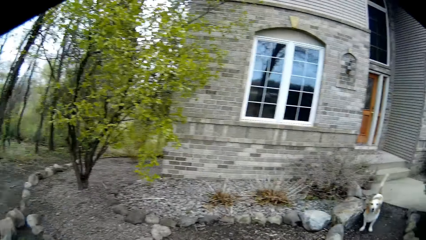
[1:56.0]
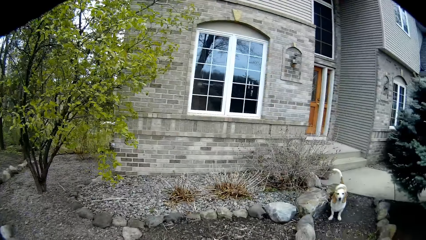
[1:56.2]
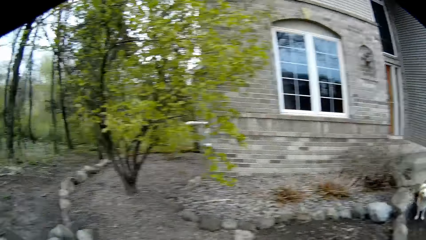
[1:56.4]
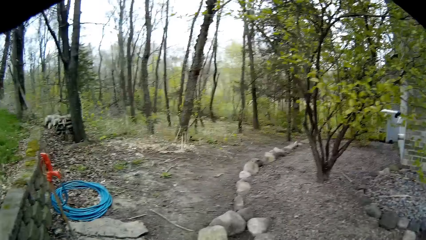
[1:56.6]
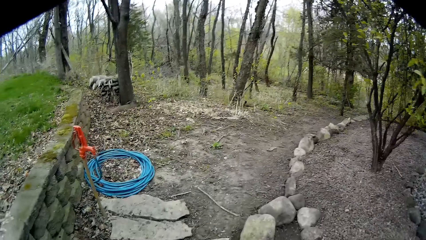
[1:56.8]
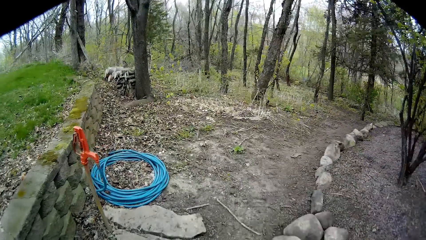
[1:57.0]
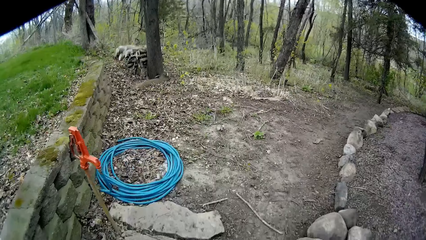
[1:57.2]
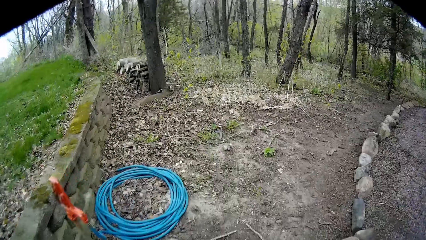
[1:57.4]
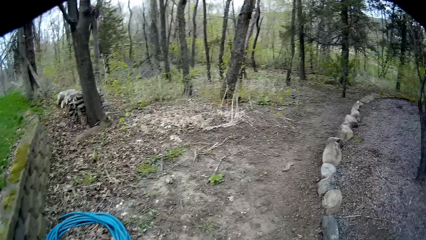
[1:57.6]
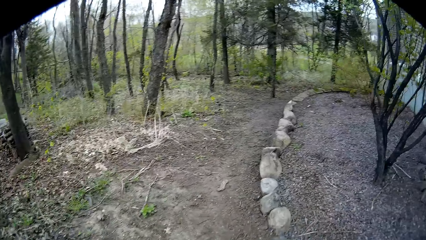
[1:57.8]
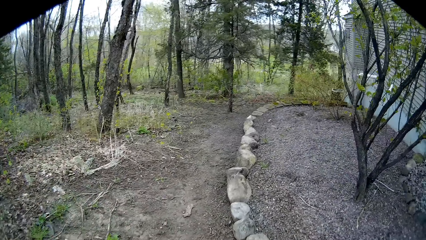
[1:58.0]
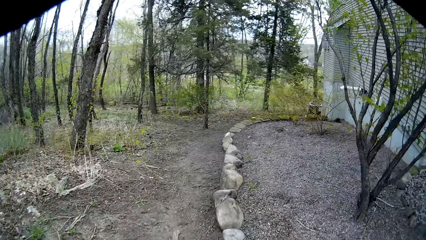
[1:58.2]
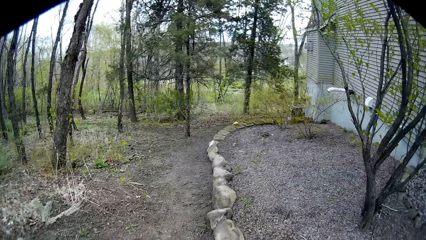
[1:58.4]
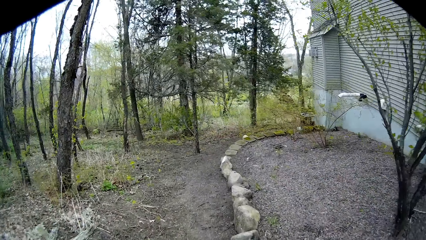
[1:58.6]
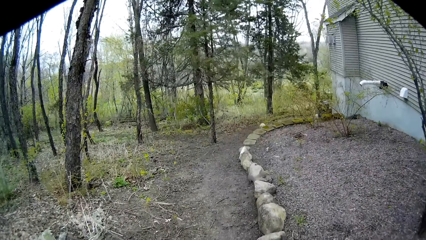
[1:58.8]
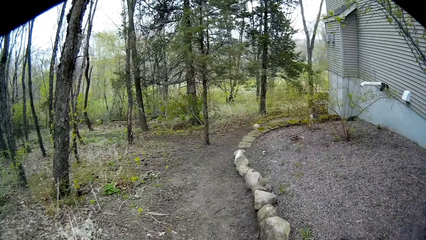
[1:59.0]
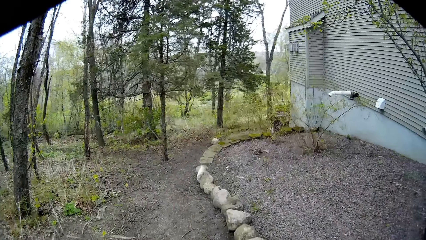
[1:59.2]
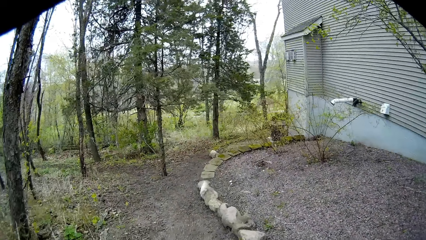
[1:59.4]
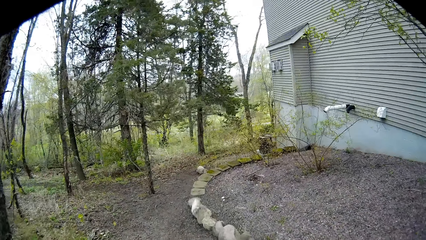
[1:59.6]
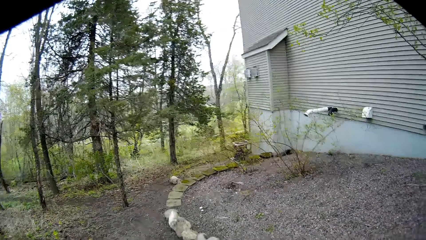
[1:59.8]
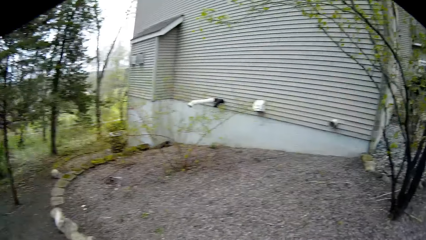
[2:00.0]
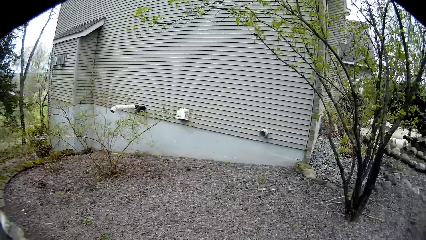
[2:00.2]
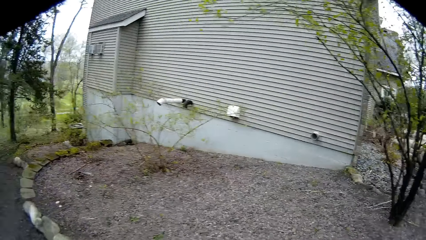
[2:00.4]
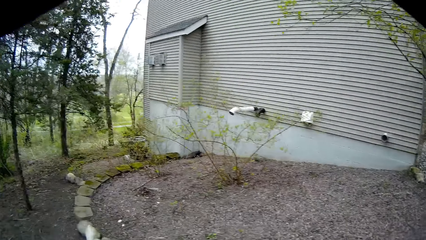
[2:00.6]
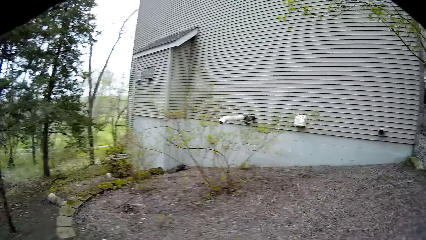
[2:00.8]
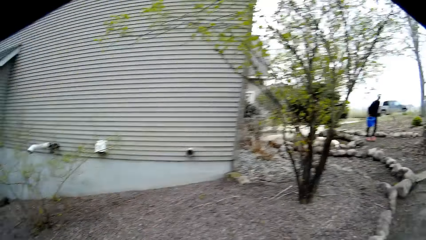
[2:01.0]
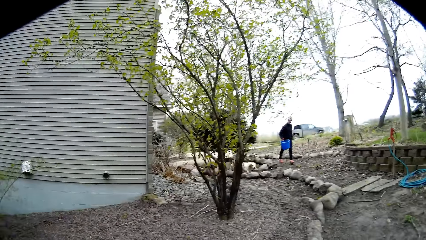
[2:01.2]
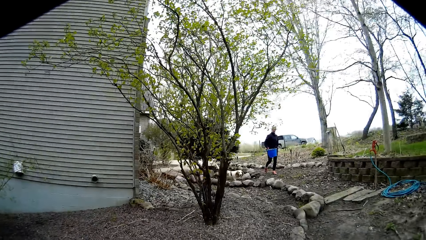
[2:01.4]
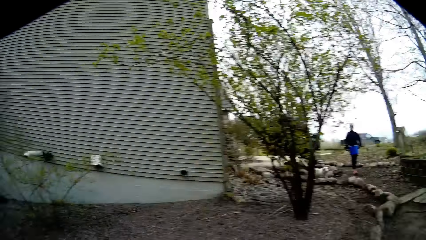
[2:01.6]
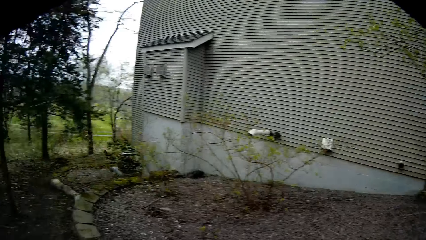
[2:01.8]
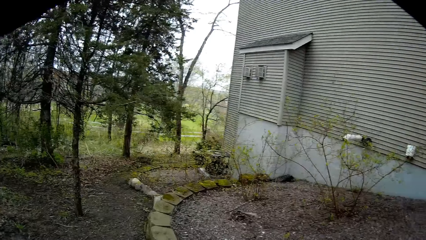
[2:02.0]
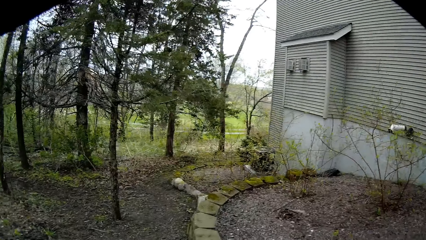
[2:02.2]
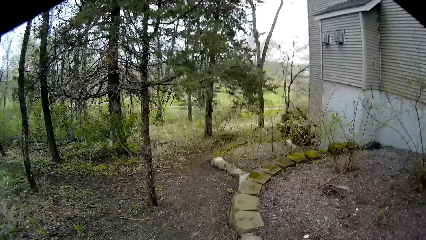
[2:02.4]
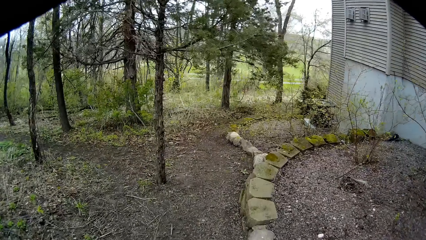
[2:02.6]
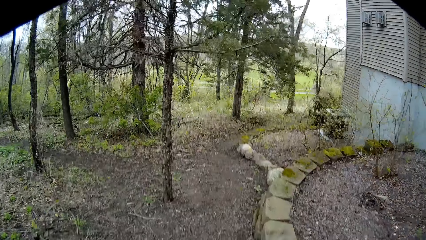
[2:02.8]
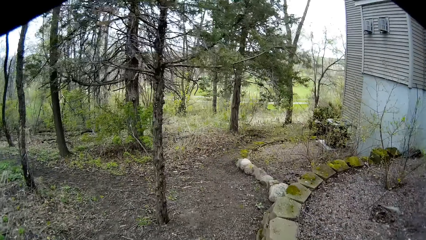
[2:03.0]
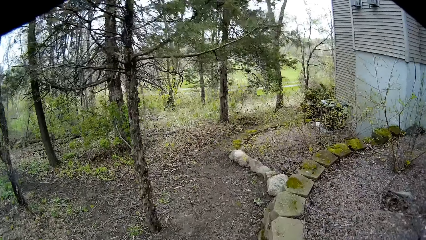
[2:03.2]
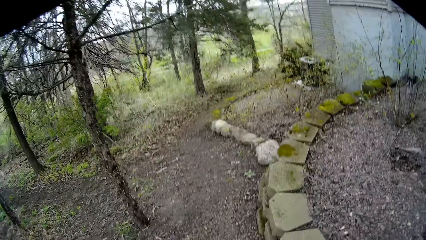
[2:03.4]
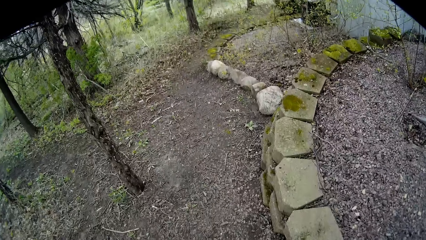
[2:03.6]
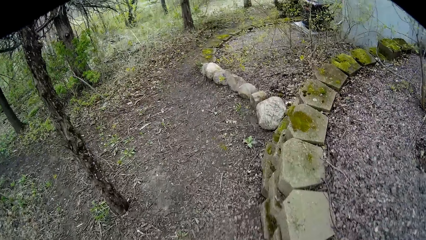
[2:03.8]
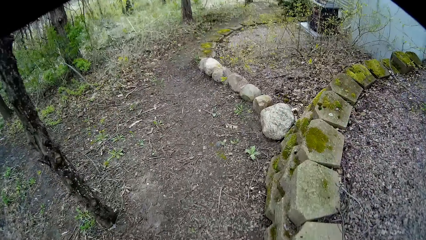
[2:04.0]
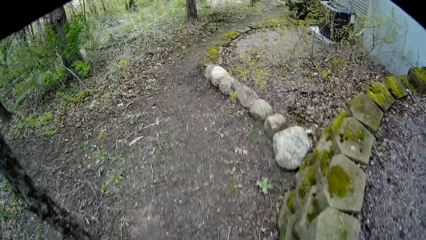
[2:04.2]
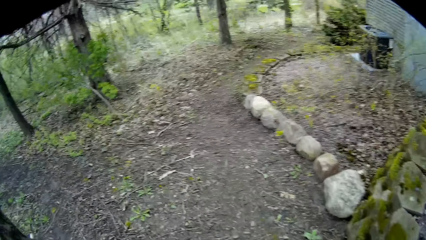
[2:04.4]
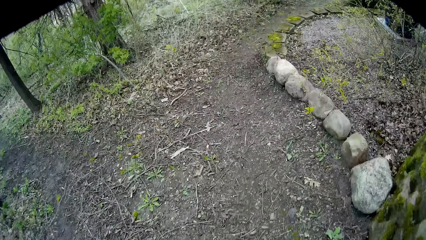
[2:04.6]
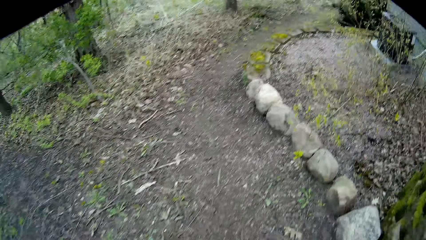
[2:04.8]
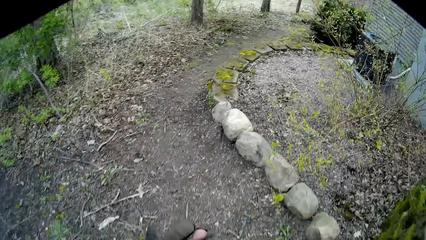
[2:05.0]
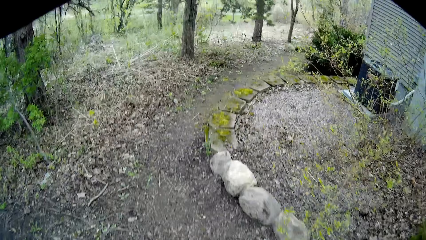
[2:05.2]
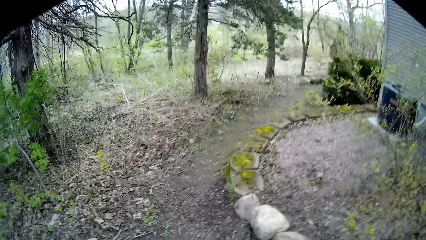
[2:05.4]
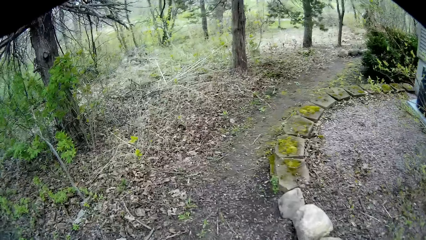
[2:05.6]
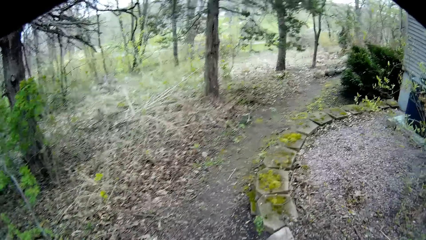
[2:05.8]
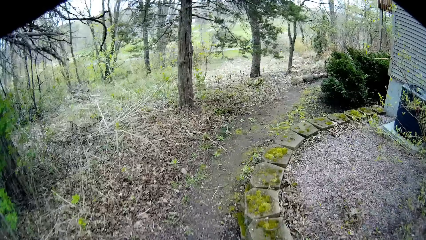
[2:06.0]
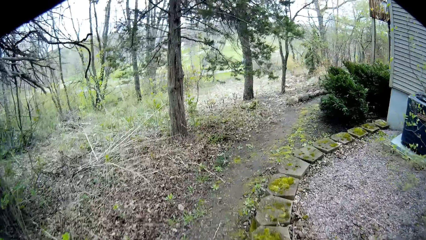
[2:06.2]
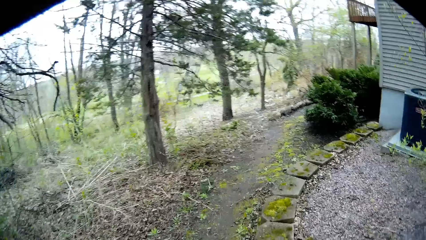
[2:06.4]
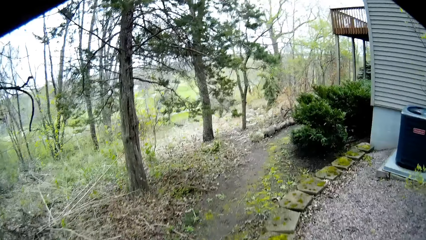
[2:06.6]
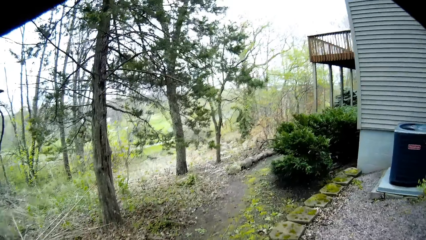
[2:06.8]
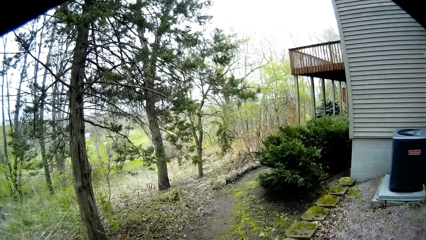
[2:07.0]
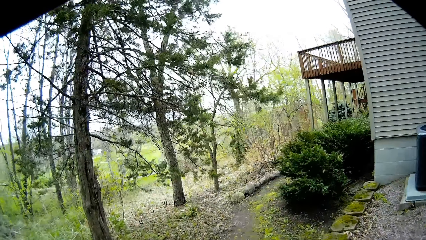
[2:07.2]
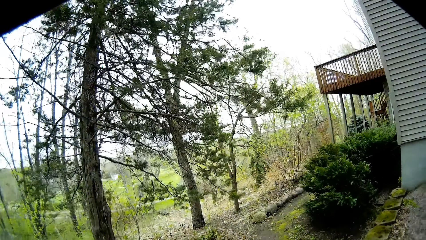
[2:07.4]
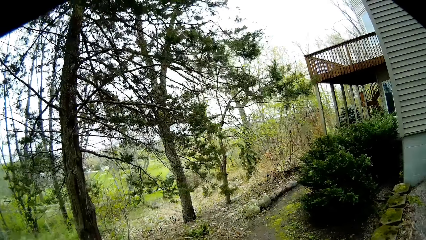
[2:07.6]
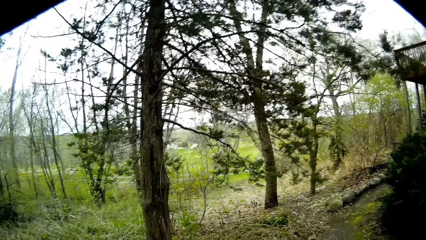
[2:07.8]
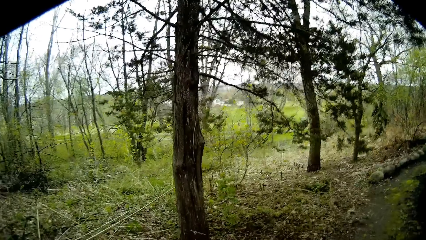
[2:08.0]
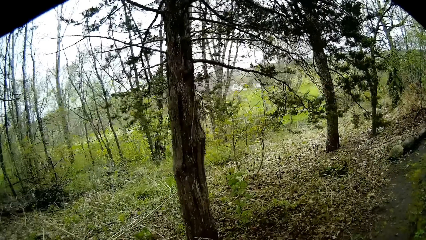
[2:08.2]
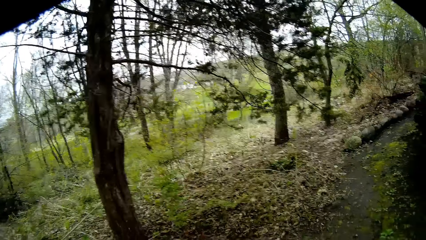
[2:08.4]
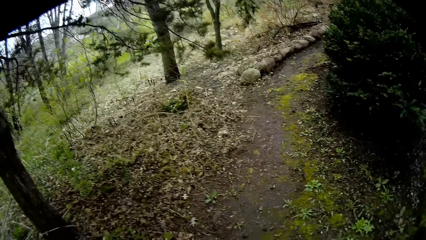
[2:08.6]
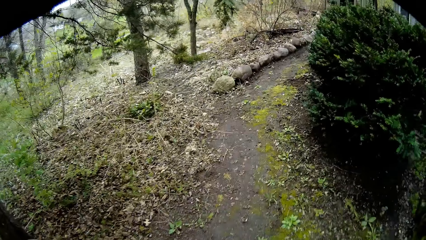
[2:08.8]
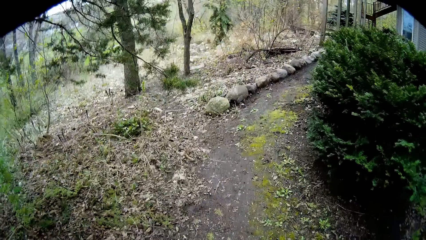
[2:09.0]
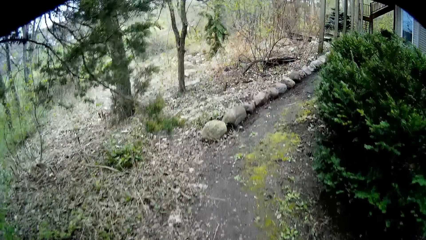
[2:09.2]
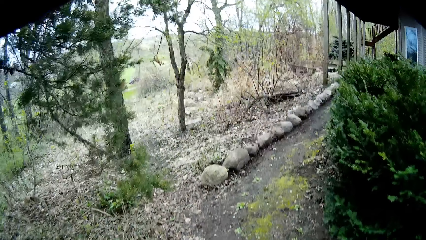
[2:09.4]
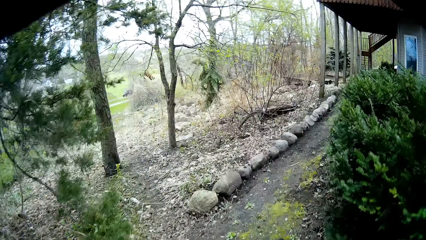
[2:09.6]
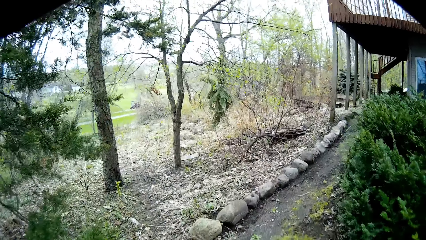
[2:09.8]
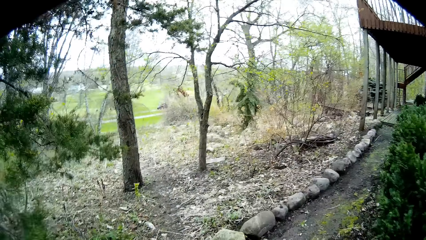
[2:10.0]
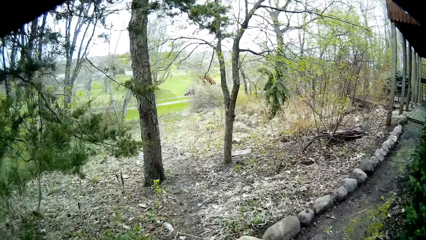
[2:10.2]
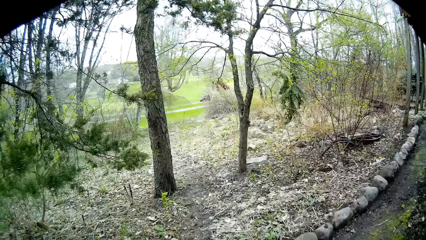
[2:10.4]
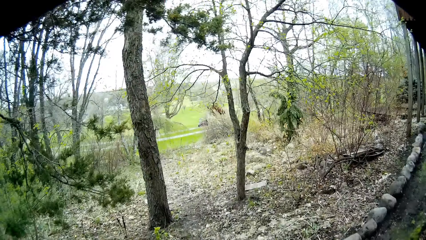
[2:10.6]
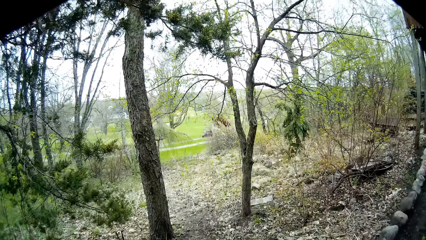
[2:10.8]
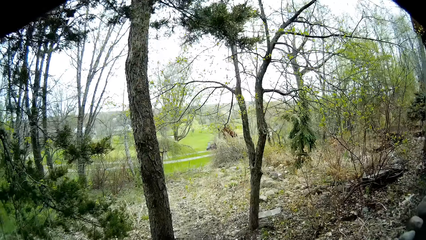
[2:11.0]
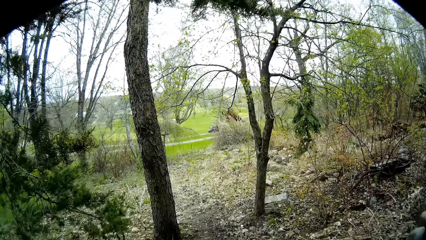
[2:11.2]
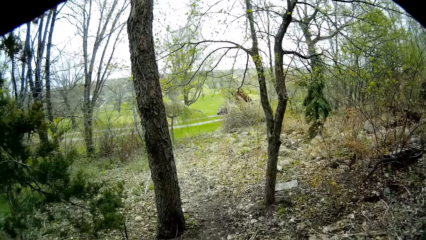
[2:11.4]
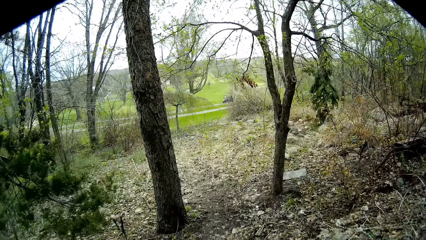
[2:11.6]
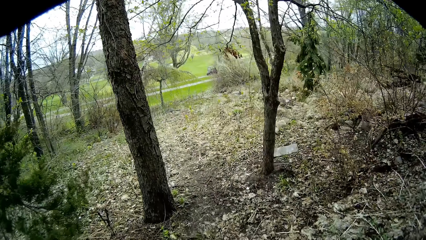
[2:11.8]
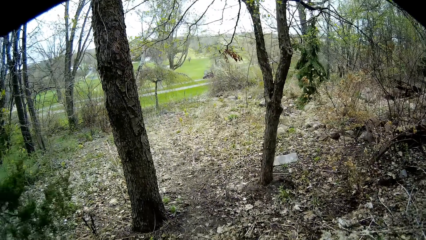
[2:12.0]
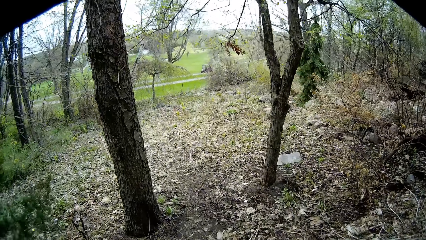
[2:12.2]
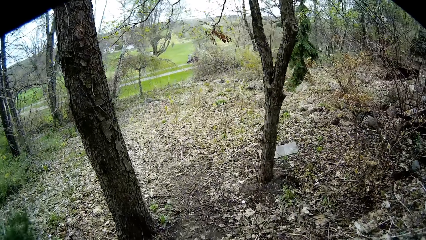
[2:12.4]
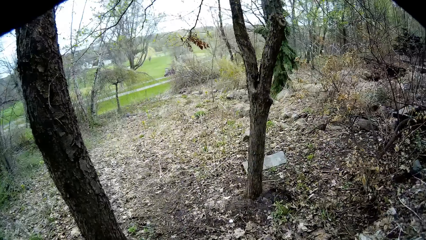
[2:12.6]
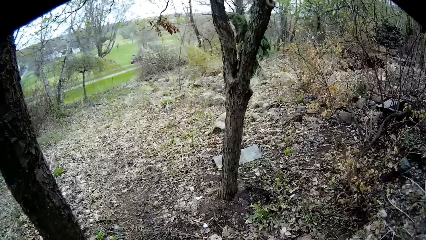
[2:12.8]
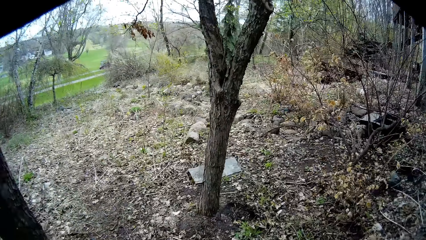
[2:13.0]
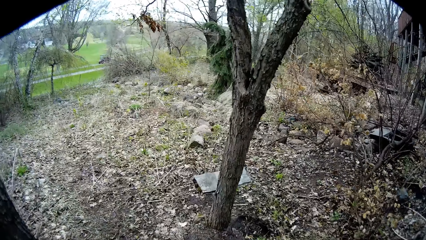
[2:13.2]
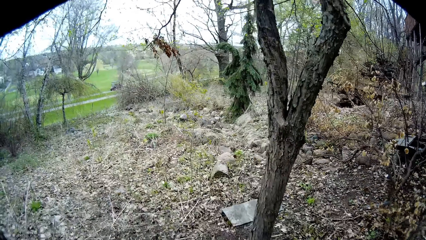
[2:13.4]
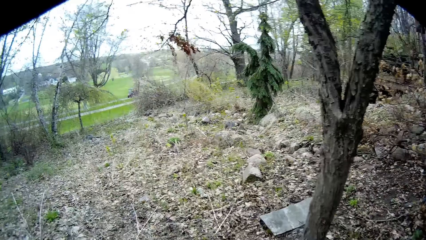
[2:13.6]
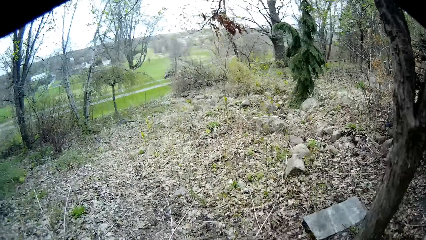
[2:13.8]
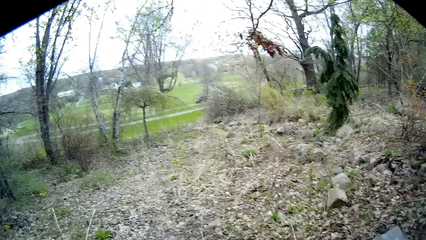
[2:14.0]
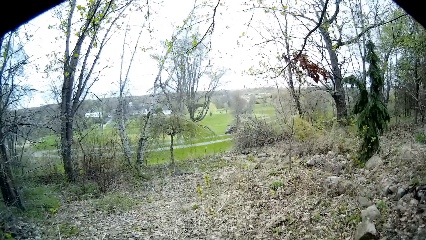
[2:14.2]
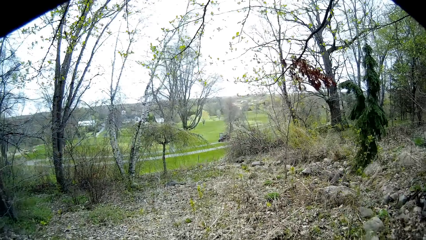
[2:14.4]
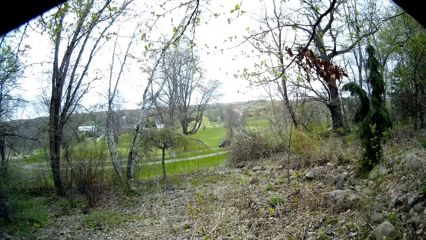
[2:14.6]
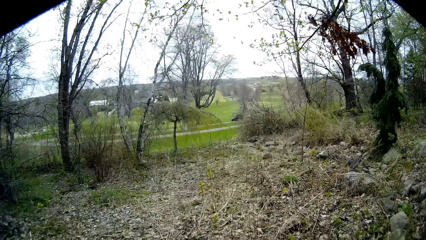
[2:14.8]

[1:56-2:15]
The woman walks towards the camera wearer with the blue bucket in her hands.
